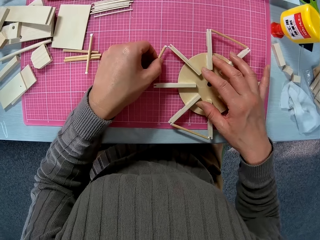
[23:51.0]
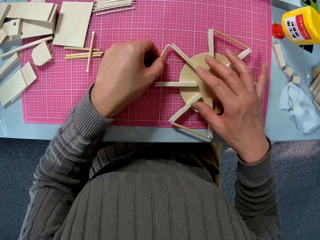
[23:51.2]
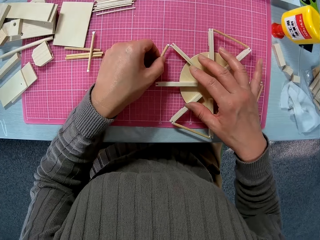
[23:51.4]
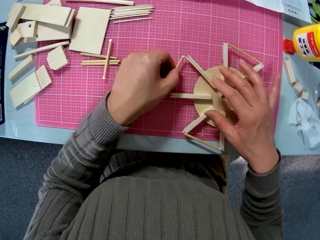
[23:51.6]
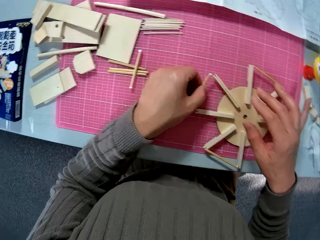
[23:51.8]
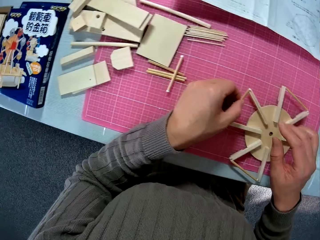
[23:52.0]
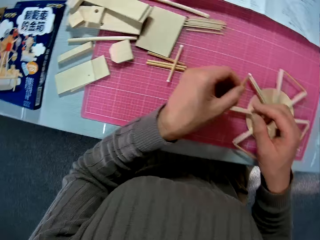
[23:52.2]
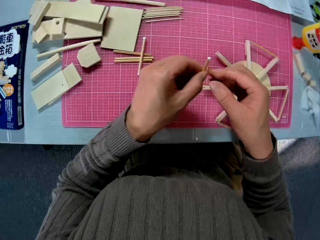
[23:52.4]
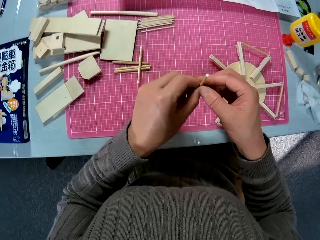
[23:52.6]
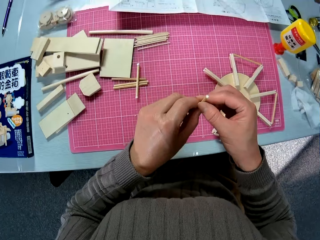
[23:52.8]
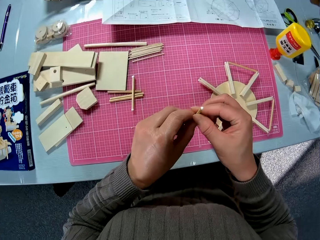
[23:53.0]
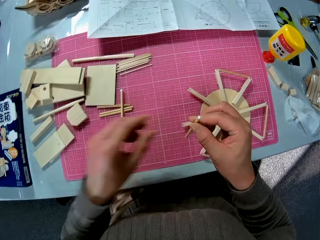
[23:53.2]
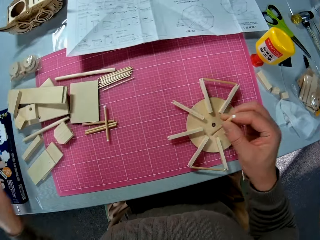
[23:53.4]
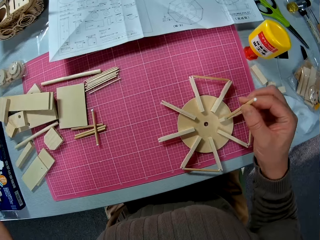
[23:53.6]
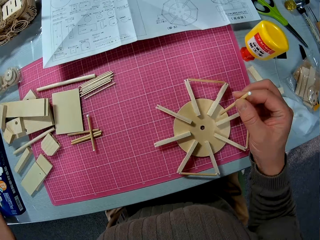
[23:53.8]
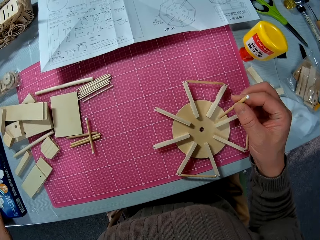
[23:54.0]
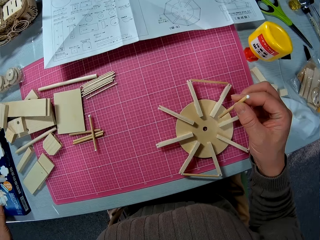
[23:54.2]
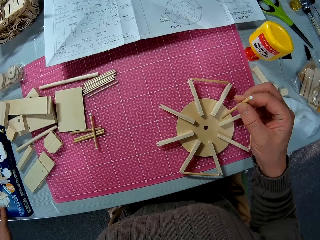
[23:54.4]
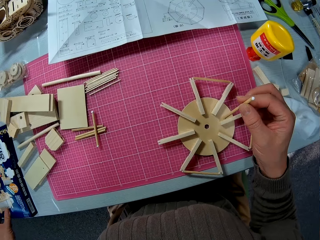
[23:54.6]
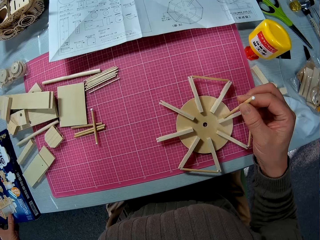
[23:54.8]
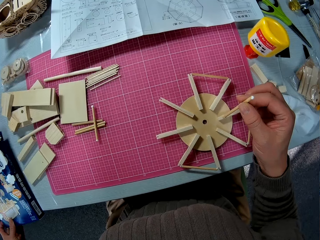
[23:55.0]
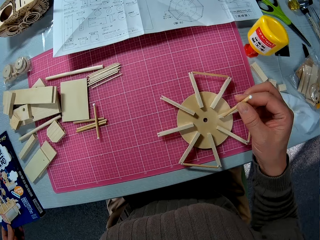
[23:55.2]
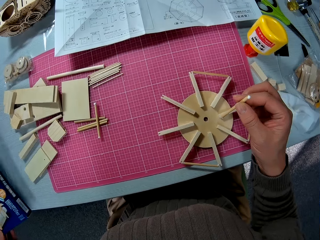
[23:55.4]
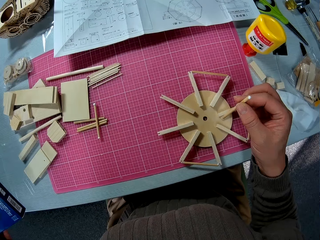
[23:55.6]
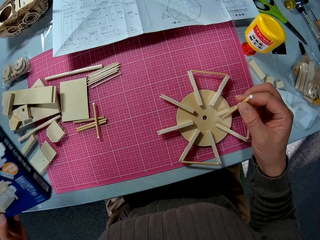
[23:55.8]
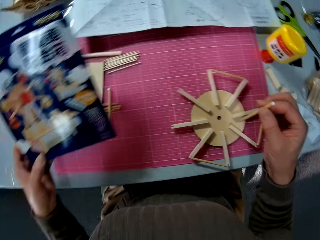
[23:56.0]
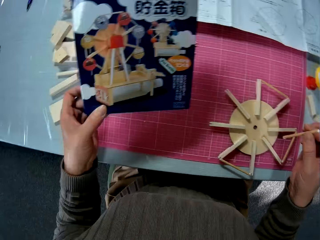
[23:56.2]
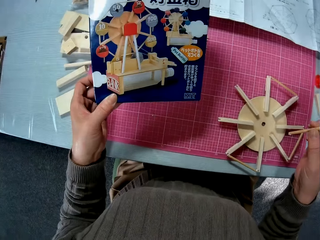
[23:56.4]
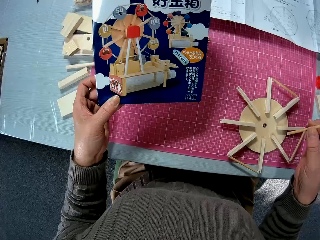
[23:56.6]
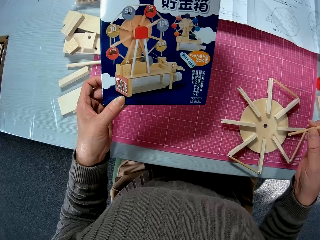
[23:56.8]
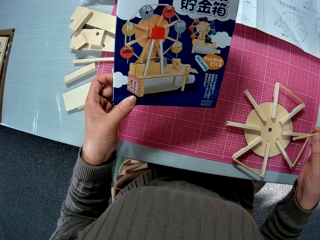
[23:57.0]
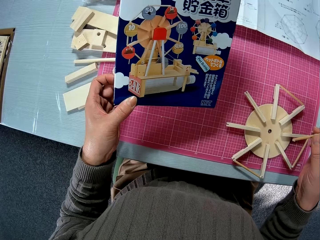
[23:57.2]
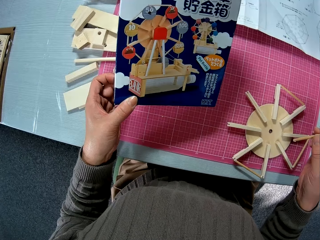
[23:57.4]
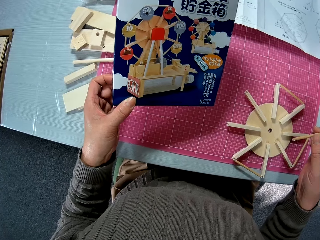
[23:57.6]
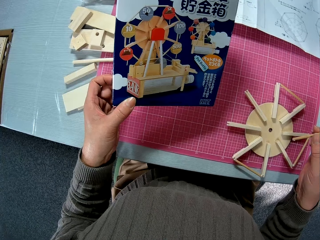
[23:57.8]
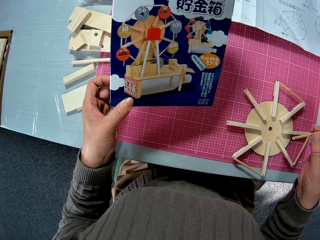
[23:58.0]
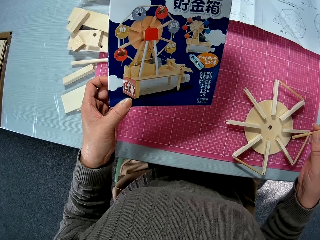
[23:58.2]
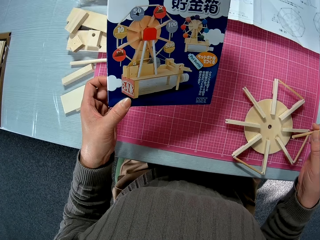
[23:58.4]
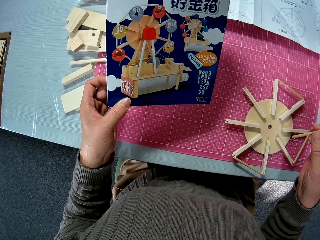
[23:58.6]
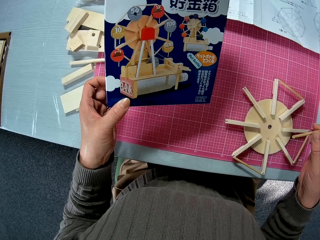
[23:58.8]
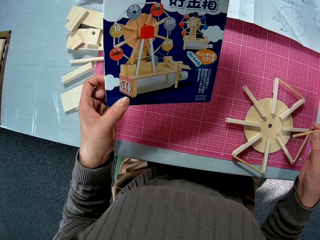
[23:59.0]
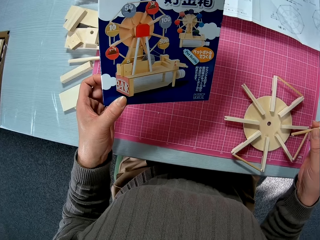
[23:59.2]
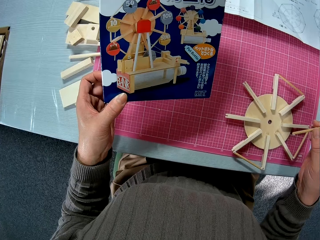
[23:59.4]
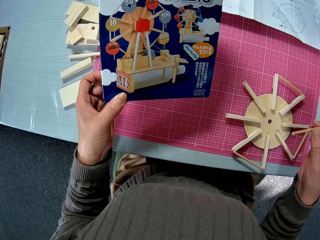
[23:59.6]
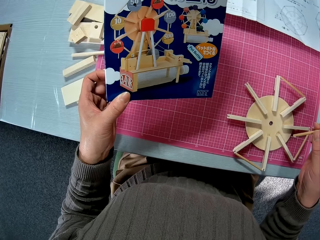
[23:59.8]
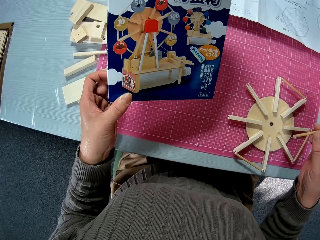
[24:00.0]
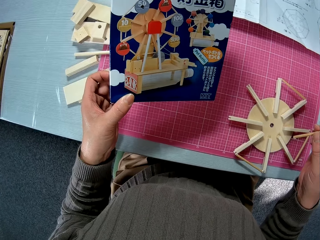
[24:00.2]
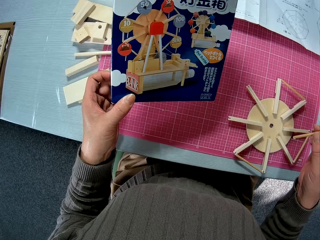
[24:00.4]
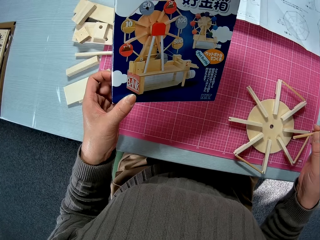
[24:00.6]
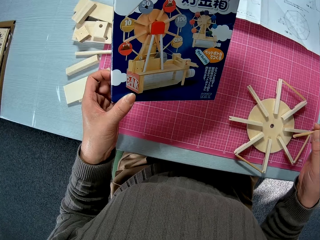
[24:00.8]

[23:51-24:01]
The camera wearer switches a wood rod to the other hand. They pick up a piece of paper. They read the piece of paper.

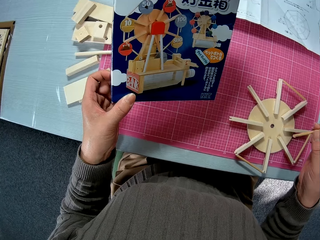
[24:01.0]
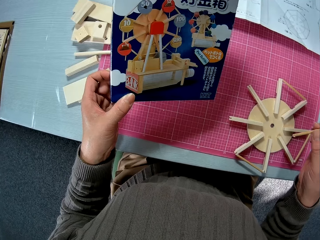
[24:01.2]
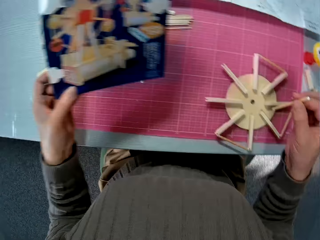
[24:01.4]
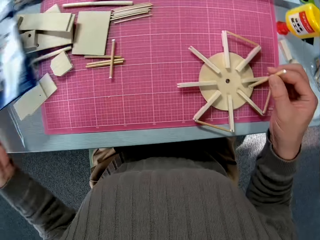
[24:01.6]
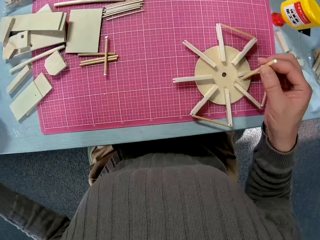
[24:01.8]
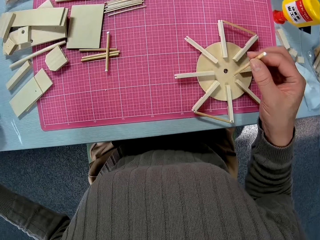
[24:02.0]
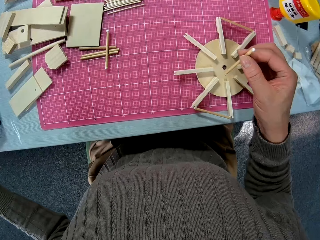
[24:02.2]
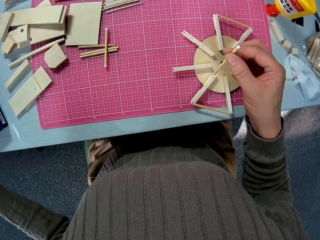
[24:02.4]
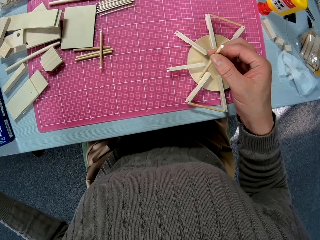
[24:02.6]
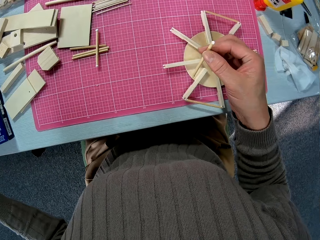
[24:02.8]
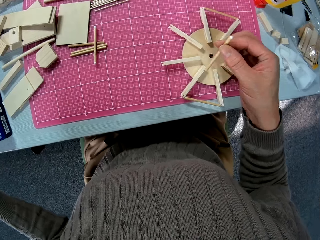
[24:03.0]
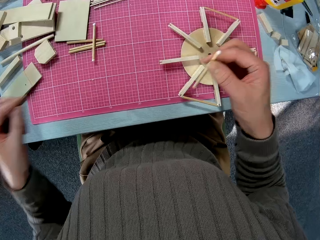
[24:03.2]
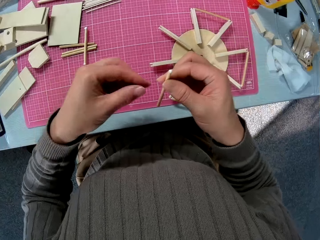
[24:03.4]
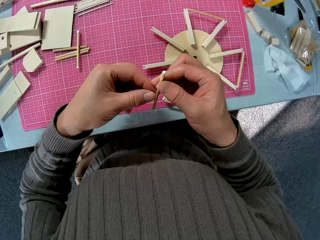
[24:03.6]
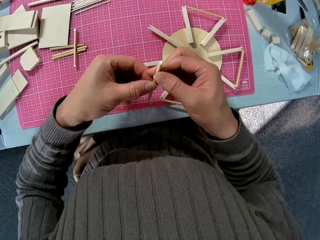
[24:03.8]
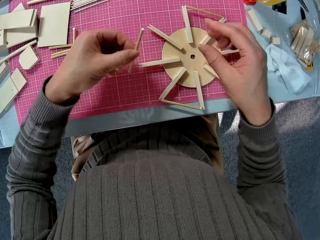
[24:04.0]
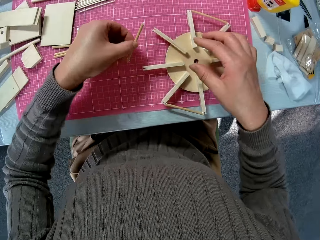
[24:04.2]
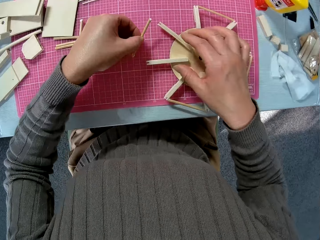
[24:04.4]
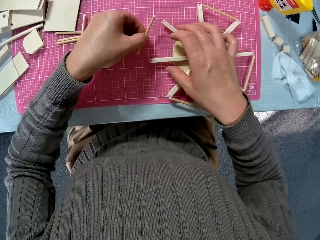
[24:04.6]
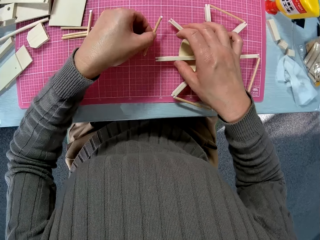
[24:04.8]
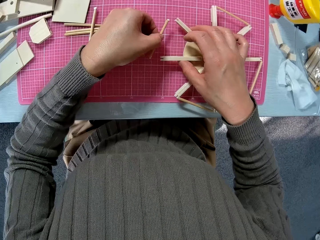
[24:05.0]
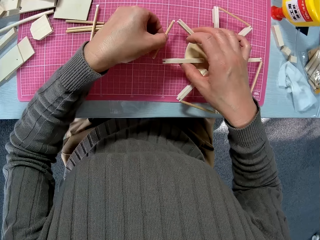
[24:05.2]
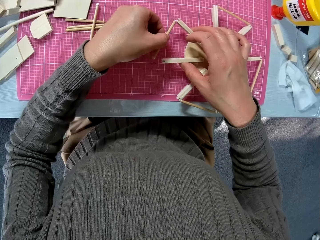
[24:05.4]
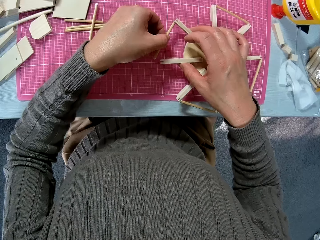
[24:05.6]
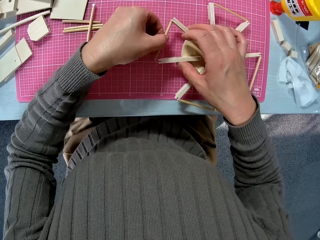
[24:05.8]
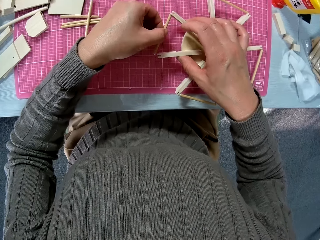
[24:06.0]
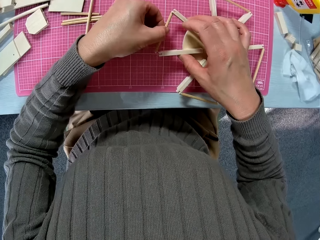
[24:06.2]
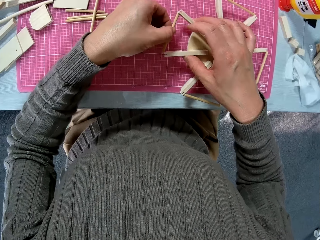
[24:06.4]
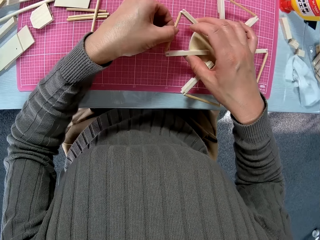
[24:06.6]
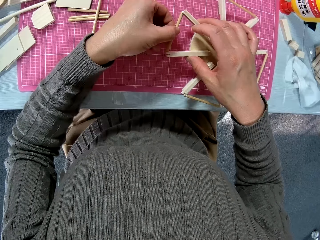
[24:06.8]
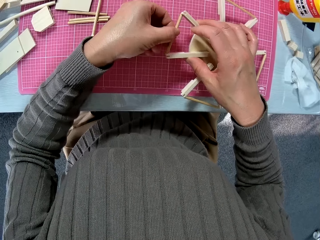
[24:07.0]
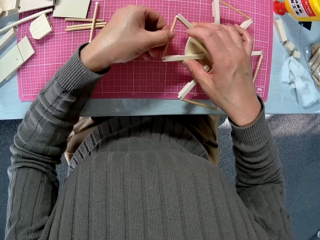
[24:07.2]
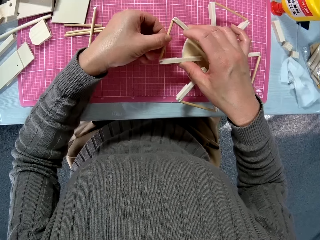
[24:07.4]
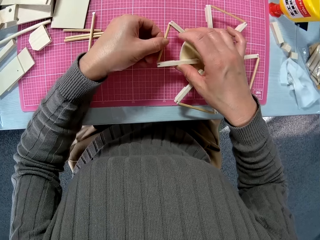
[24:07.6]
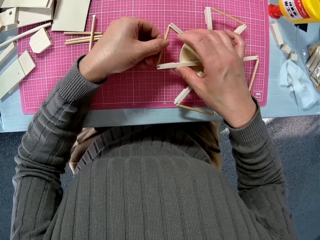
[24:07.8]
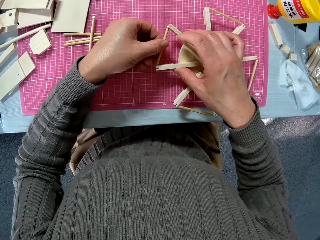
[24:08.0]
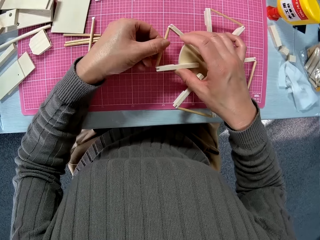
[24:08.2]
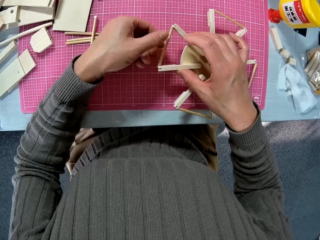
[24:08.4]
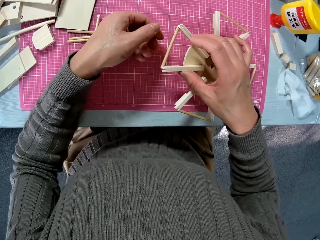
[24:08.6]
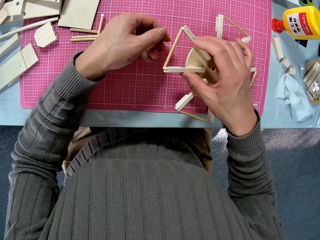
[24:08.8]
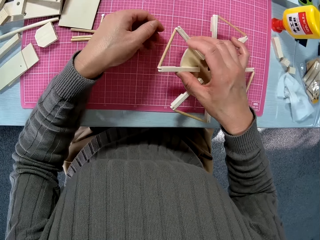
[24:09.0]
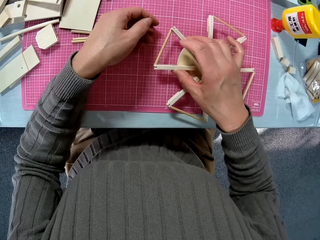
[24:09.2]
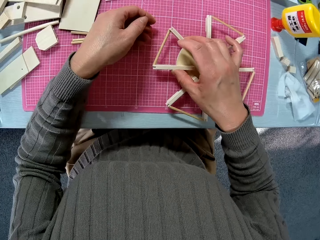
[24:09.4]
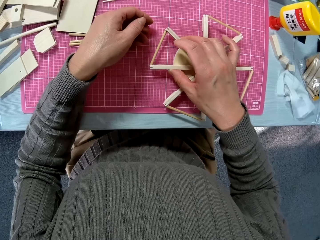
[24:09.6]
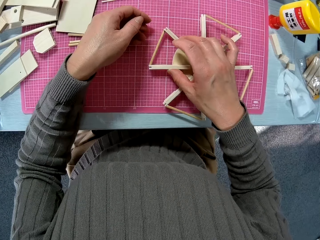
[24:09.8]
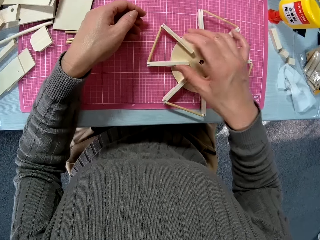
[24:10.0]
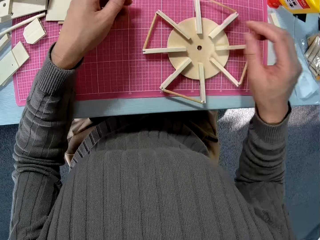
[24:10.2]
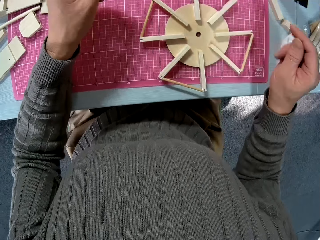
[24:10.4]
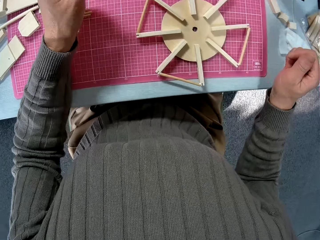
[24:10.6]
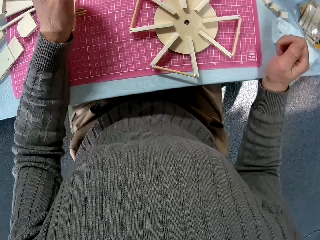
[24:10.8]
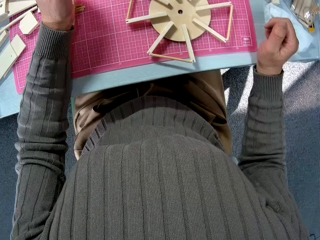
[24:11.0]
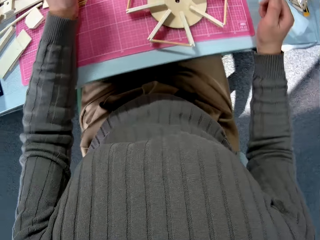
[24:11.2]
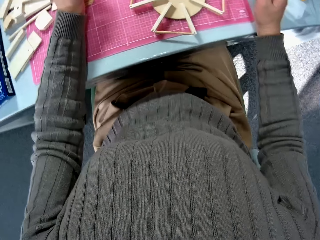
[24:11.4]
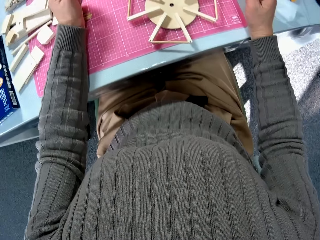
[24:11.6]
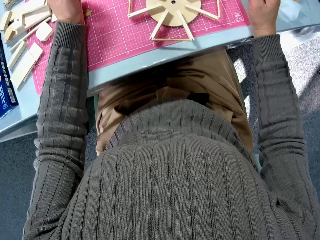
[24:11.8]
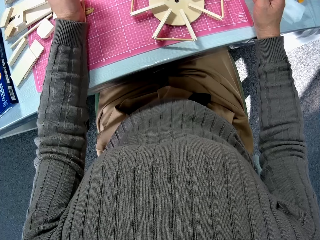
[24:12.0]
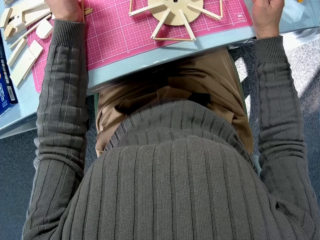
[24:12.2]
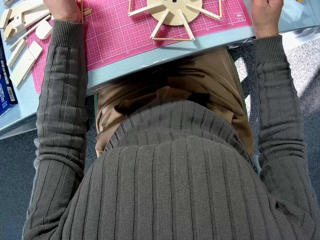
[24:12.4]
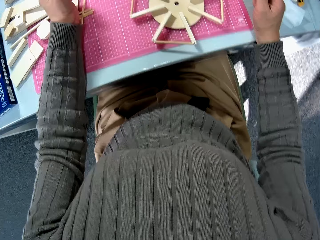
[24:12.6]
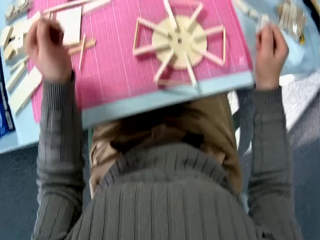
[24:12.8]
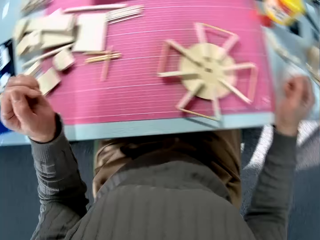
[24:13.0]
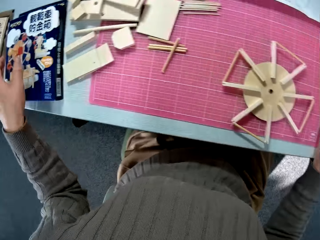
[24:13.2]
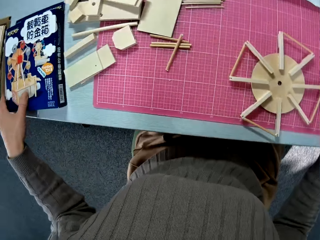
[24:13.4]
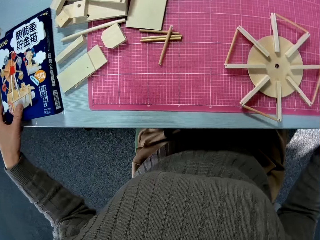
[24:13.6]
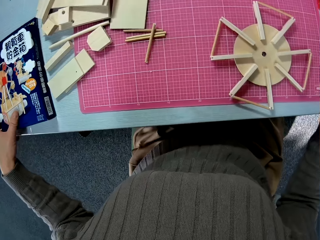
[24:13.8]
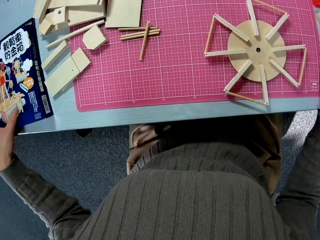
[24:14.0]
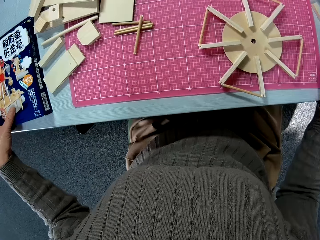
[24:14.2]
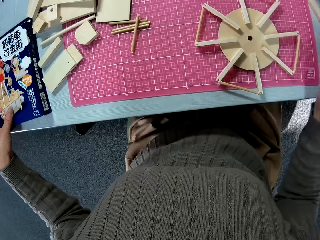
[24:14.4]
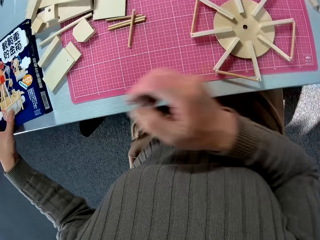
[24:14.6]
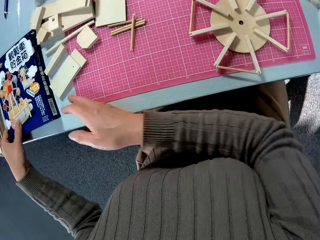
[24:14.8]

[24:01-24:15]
The camera wearer puts down a piece of paper. They switch a wood rod to the other hand. They stick the wood rod to the wood pet model. They put hands on the table. They pick up a paper.
